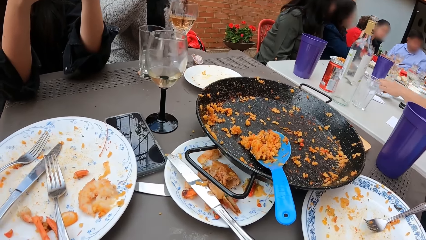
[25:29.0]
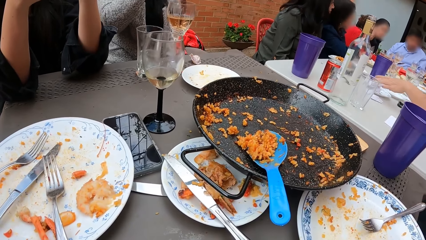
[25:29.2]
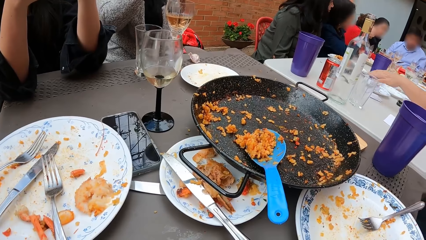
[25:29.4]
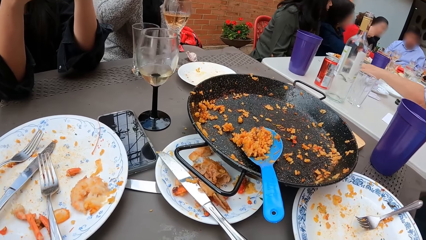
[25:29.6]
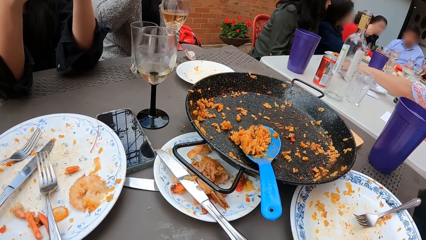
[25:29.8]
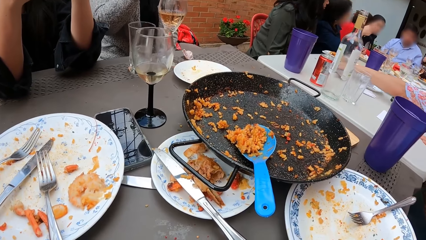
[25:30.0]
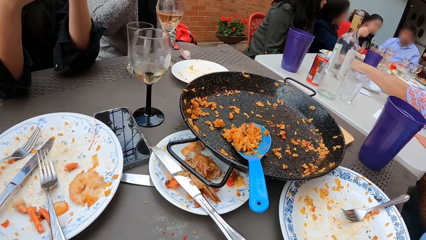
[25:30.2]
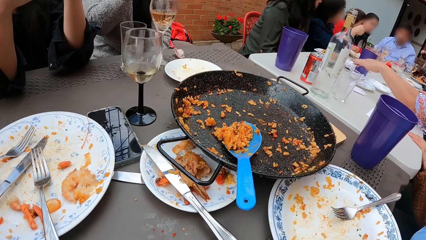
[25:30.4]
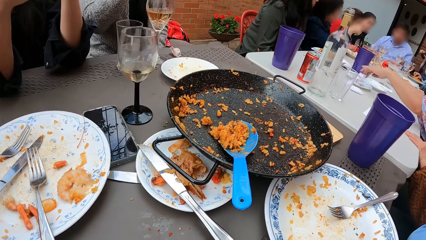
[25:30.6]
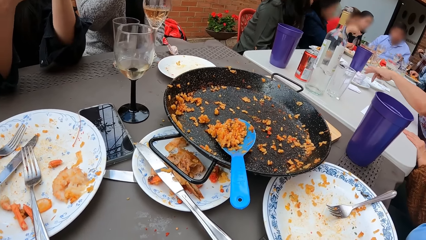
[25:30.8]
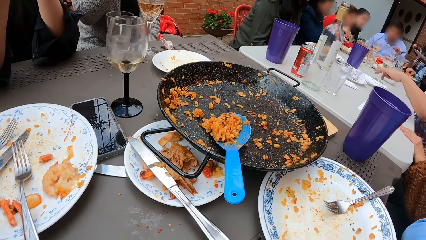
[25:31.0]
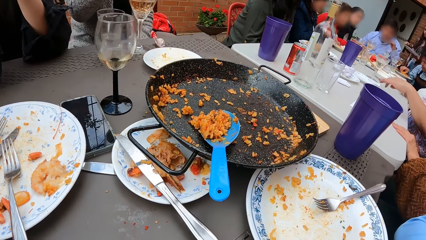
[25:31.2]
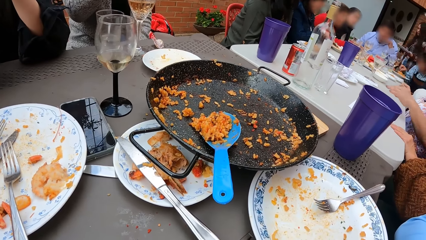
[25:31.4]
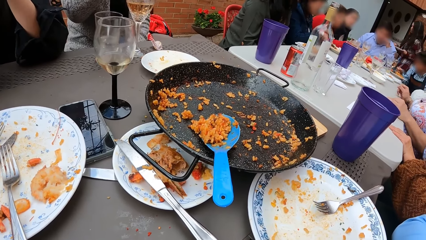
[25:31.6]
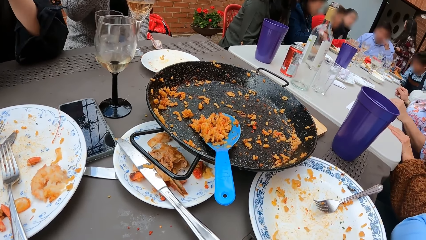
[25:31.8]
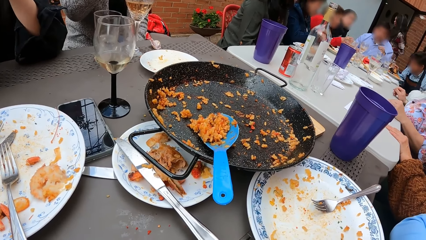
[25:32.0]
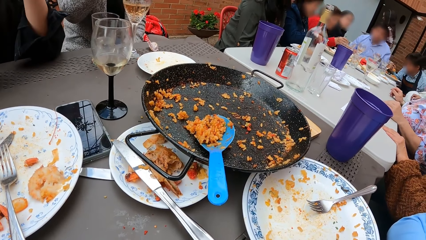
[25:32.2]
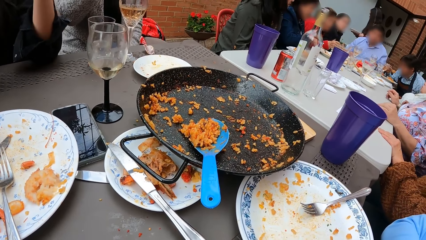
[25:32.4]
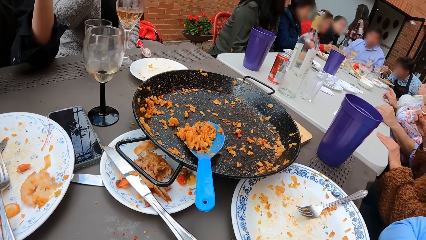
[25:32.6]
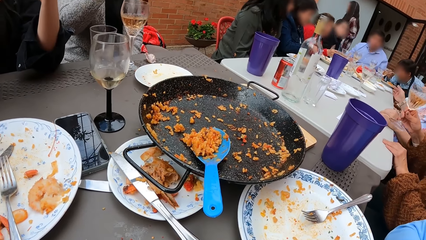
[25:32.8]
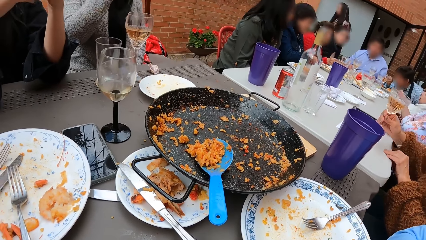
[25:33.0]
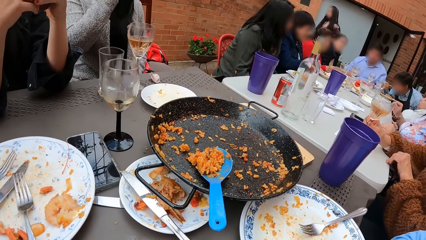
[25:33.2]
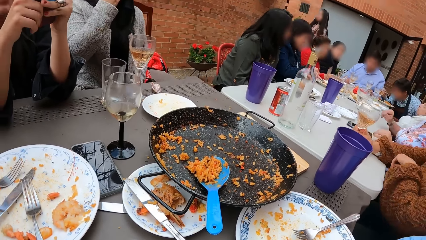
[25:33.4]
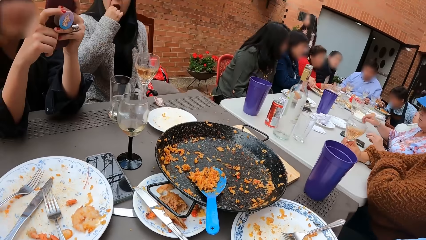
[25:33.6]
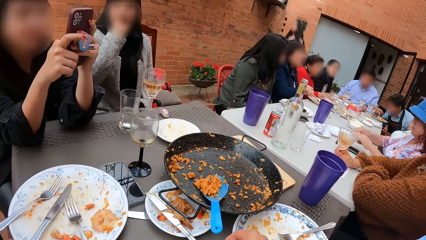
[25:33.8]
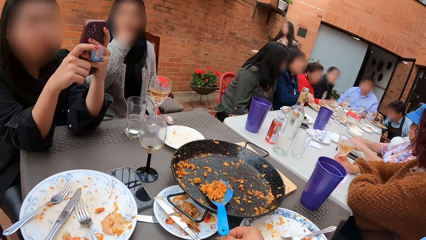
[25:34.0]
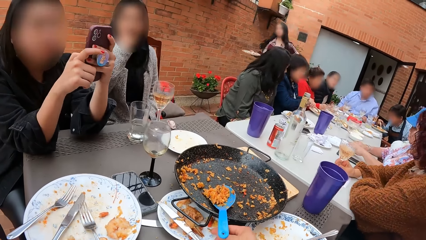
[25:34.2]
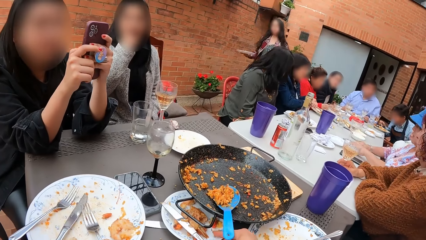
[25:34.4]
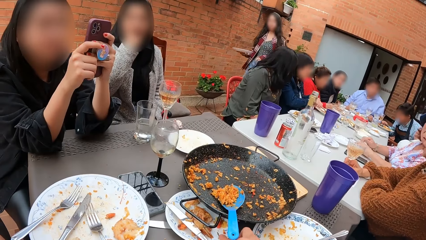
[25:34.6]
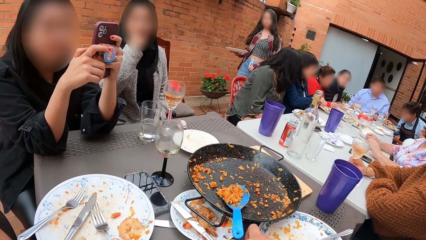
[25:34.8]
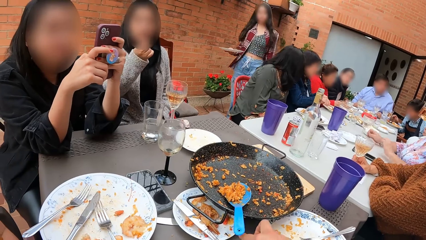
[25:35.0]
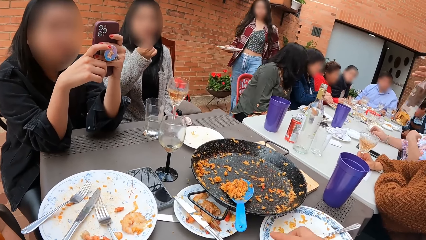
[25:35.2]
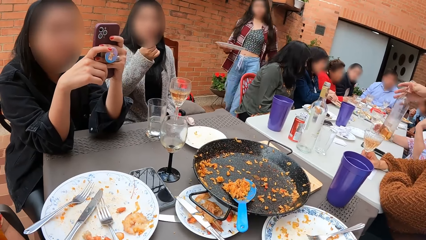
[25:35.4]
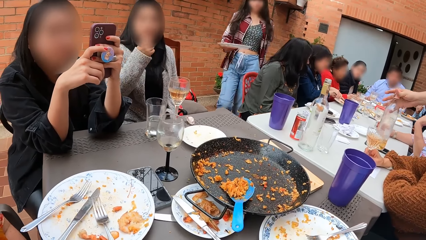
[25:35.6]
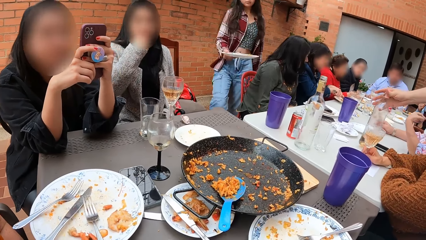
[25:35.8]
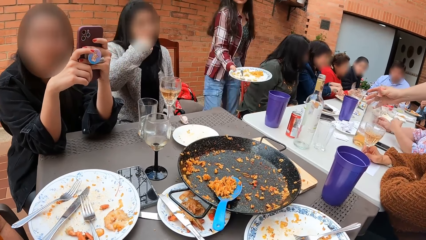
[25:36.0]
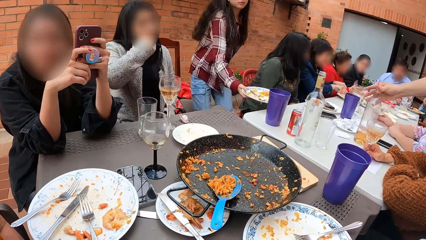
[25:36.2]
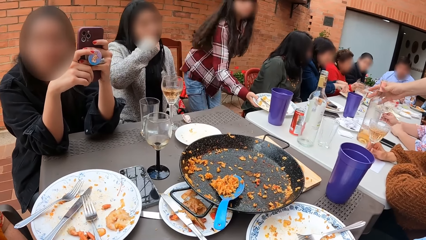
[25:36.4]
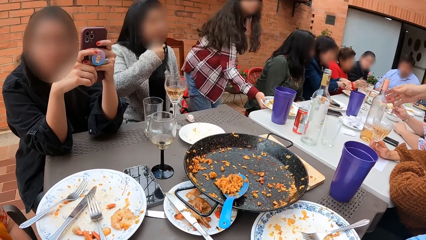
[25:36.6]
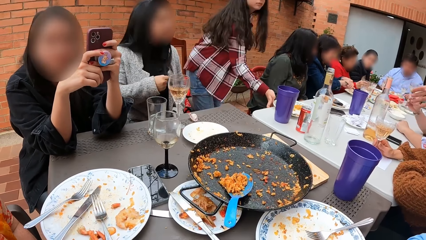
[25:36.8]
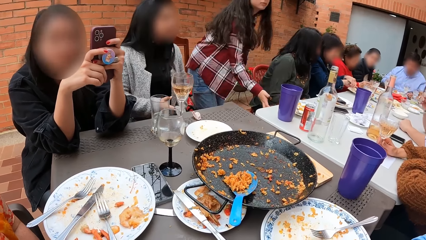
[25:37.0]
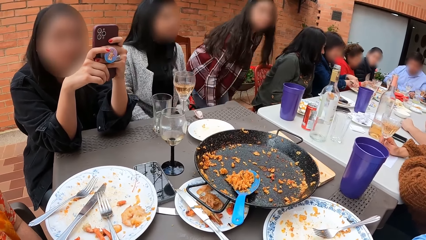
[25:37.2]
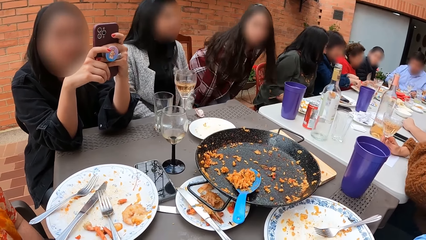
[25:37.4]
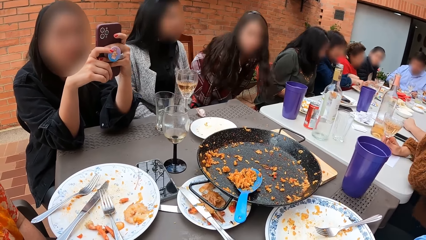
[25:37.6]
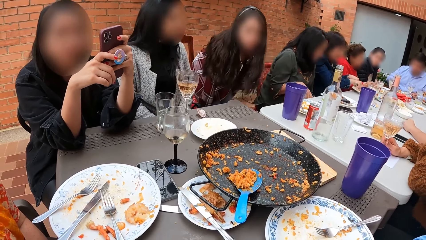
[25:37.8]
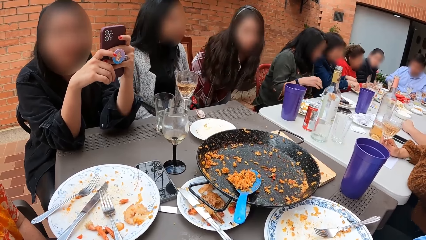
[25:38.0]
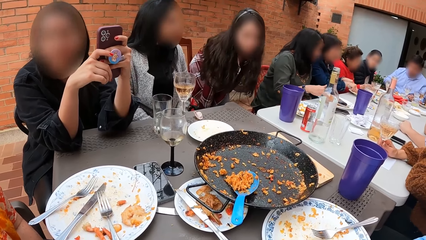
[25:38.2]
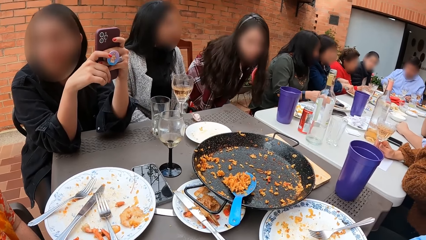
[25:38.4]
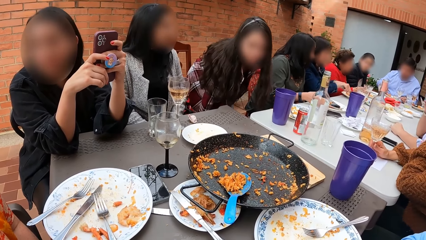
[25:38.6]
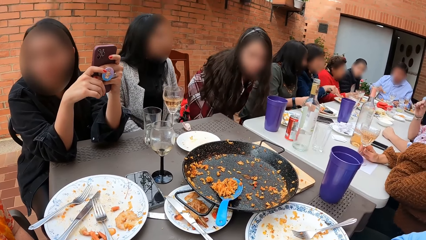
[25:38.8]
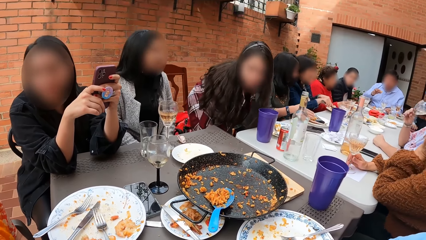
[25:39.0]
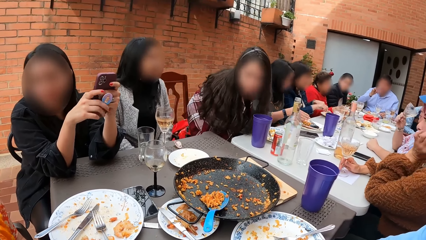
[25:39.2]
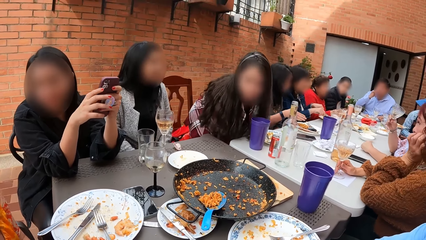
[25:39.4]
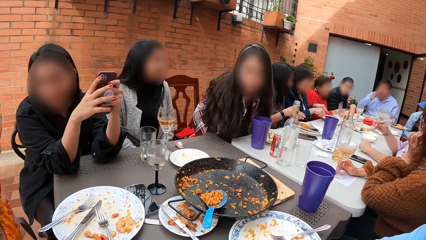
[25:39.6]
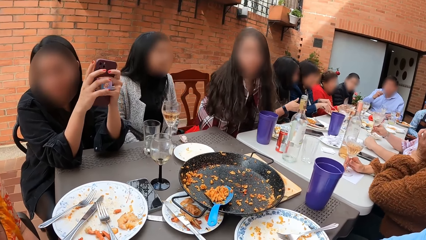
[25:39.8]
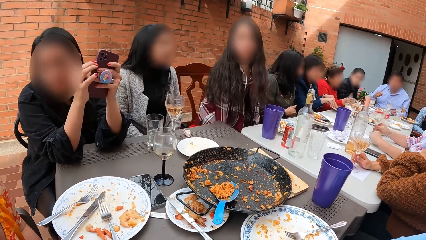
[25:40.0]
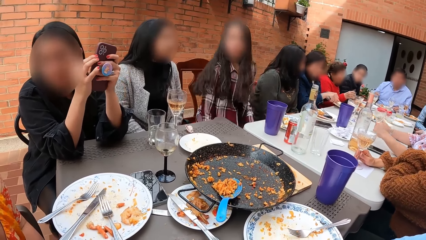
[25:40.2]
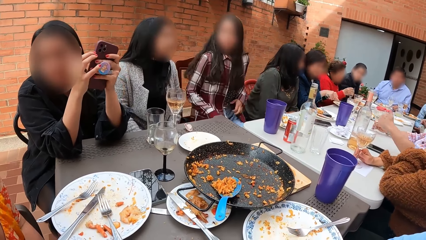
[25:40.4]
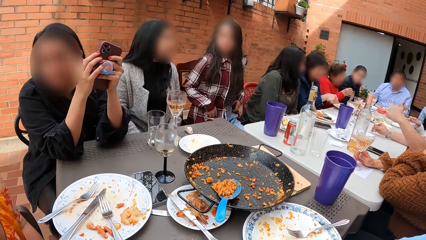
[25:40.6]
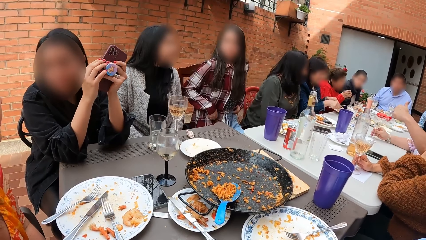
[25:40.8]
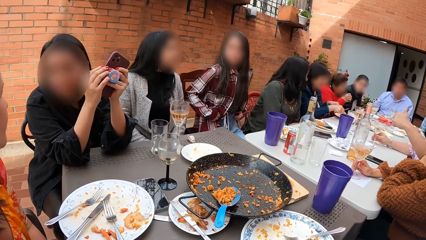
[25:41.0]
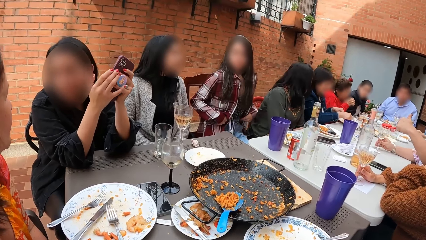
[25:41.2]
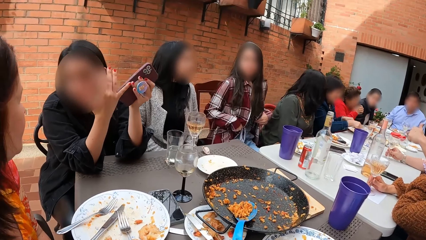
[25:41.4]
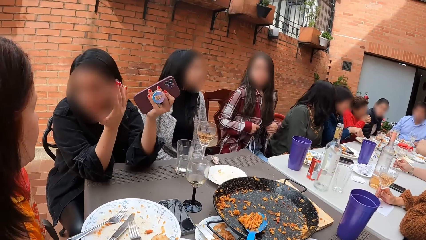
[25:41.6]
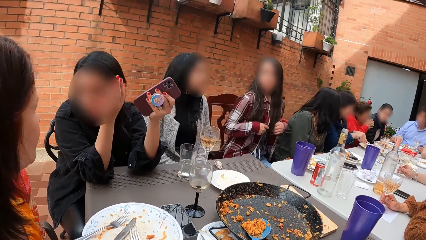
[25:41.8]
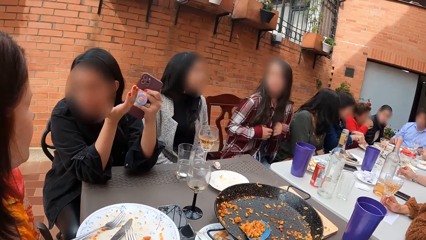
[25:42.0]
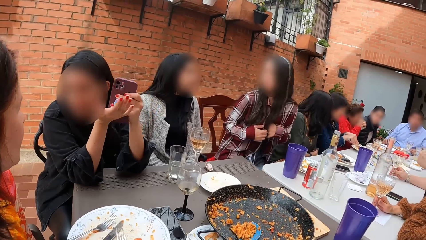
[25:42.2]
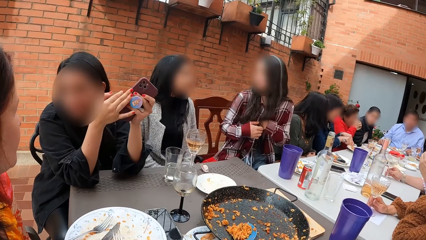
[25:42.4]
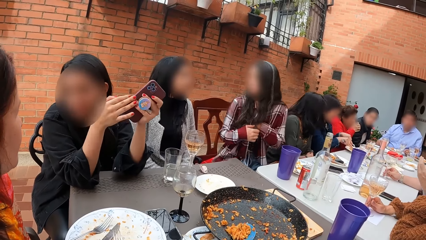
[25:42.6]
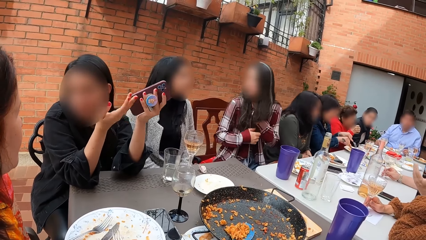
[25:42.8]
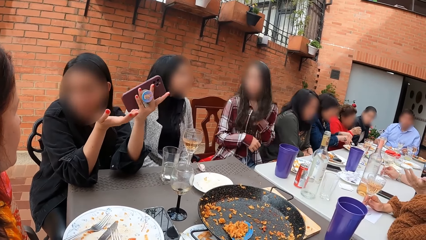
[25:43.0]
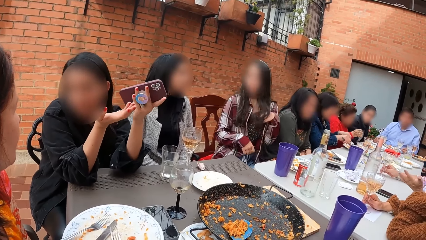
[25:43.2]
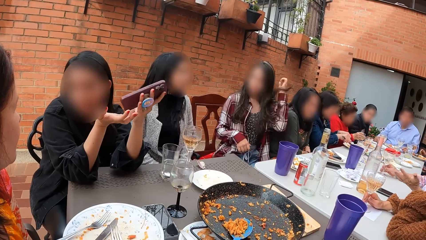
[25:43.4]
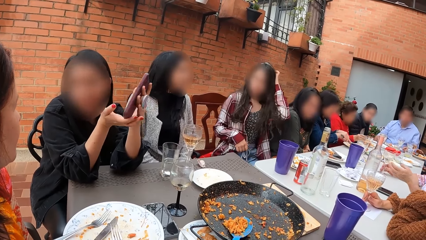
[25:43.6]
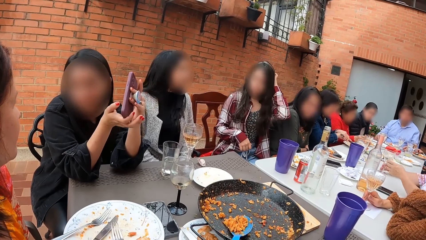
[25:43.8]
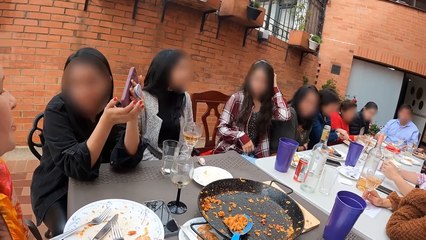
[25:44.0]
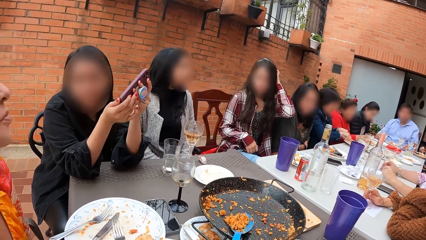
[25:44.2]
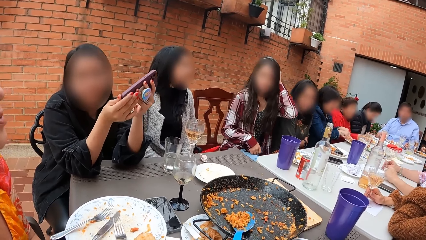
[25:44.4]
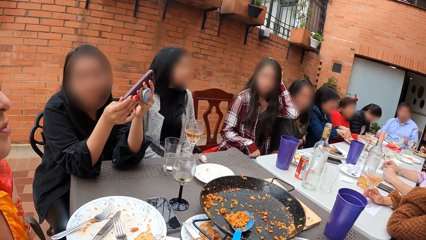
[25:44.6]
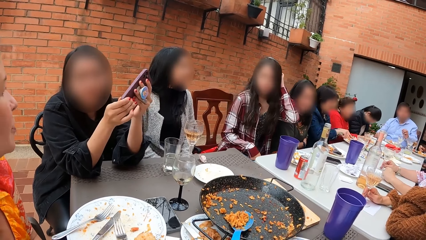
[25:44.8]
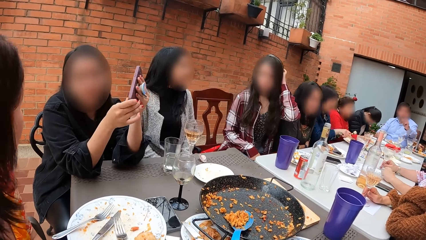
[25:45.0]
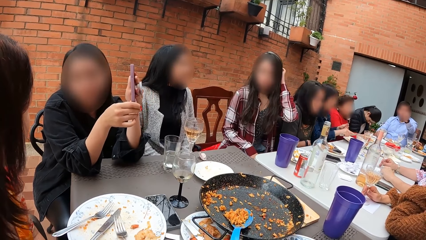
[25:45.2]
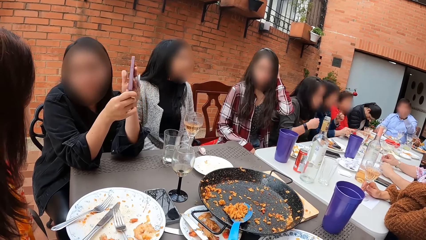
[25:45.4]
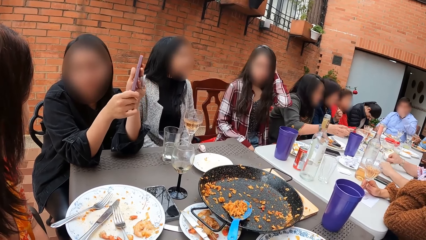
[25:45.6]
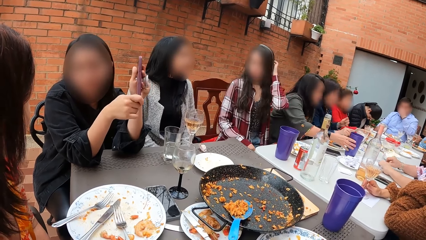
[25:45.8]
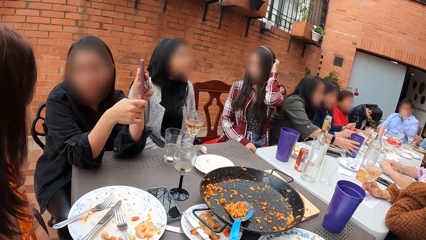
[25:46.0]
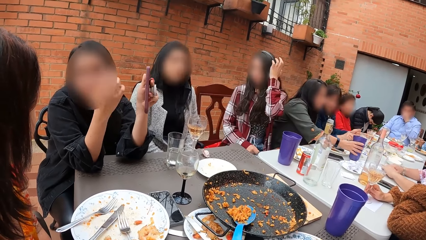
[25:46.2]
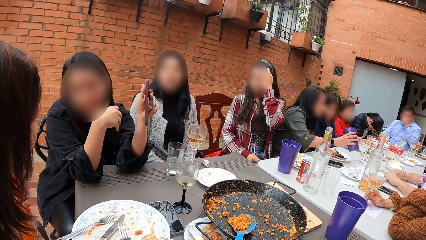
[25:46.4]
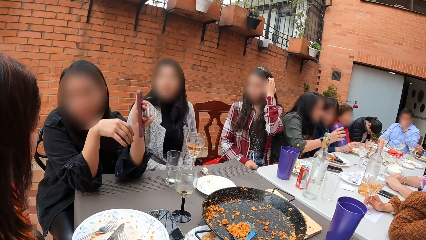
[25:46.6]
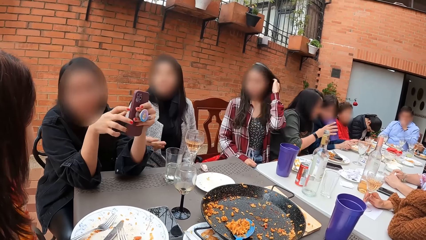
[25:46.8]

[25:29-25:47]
The camera wearer sits around the table. A lady operates a mobile phone with both hands. The camera wearer rubs off food from his right hand on a plate on the table. Another lady walks towards the table. The other lady places a plate on the table, pulls a chair along the table, pulls the chair with both hands along the table, sits on the chair across the table, adjusts her pants with both hands, and adjusts her cardigan sweater with both hands. The first lady holds the phone in the left hand and holds the phone with both hands on the table. The other lady touches her hair with the left hand.
